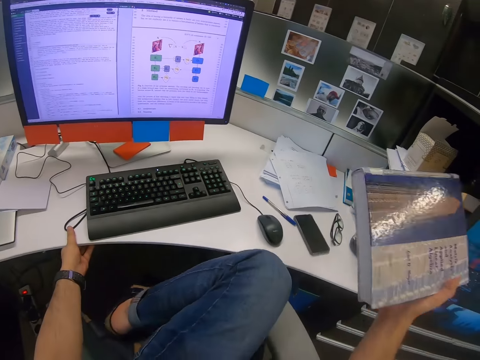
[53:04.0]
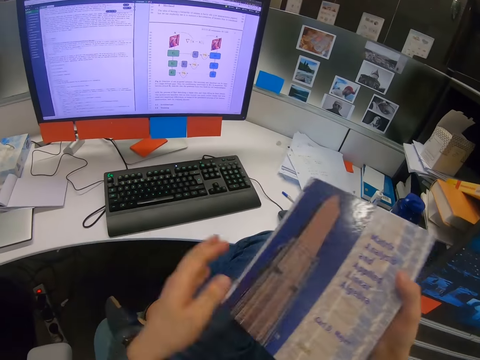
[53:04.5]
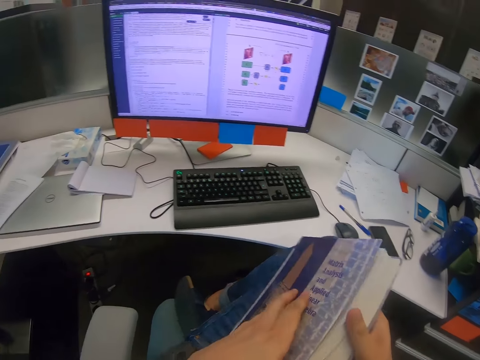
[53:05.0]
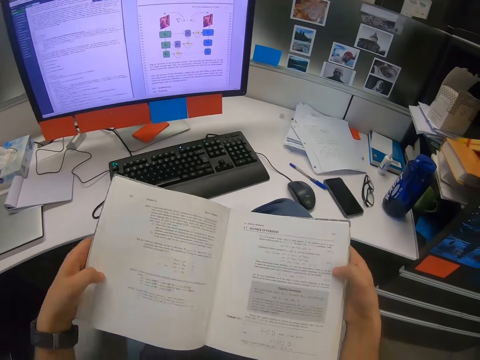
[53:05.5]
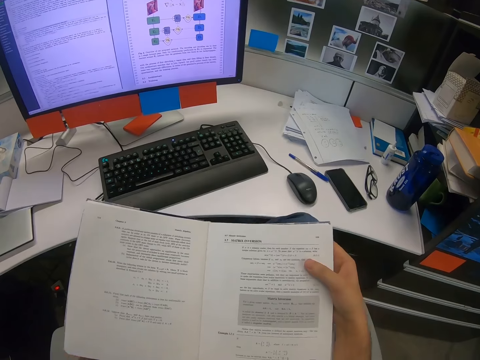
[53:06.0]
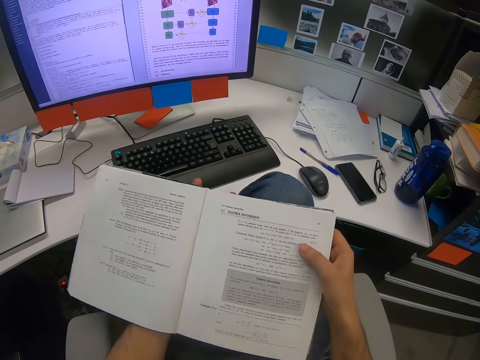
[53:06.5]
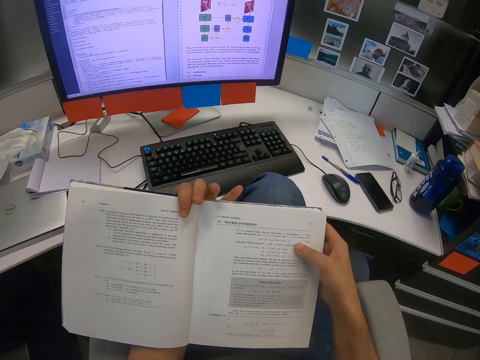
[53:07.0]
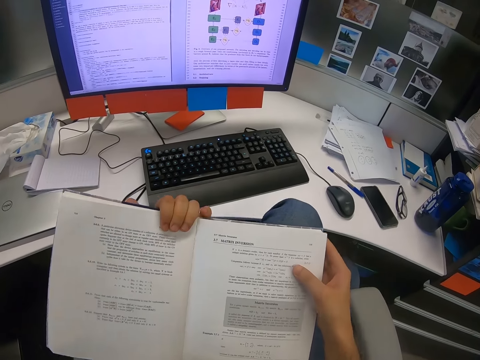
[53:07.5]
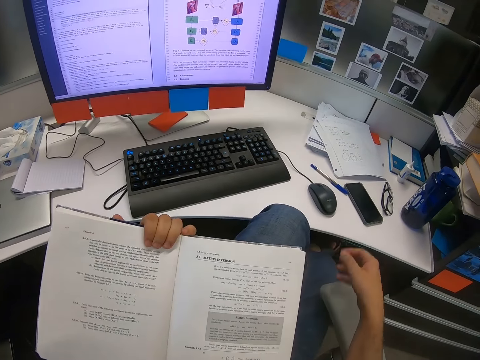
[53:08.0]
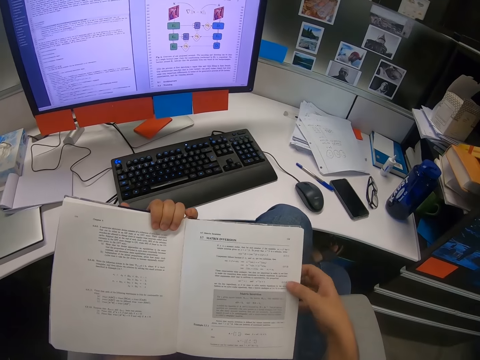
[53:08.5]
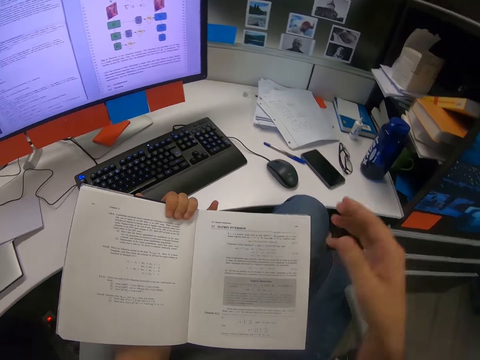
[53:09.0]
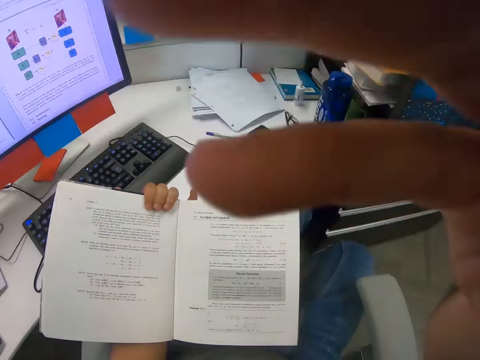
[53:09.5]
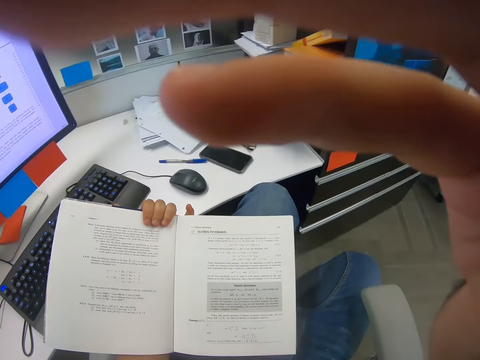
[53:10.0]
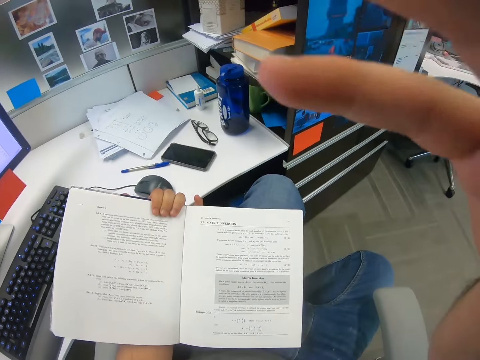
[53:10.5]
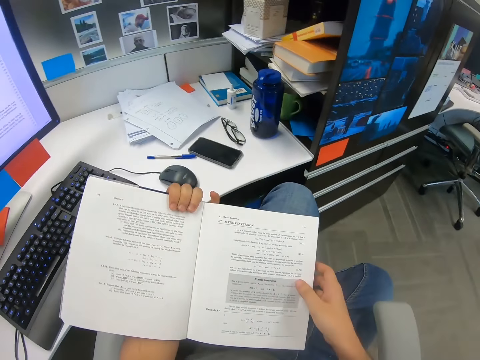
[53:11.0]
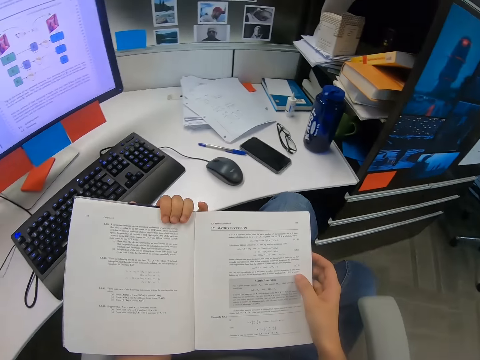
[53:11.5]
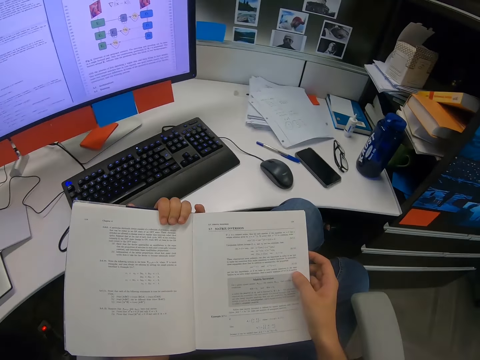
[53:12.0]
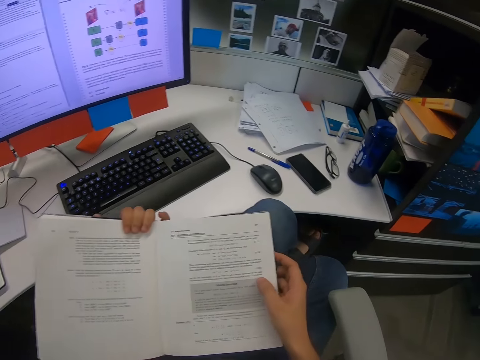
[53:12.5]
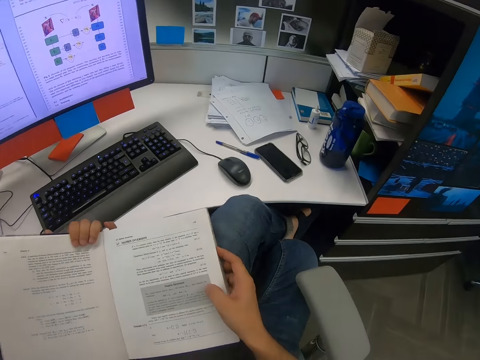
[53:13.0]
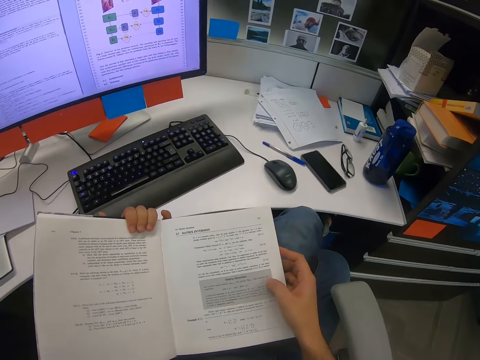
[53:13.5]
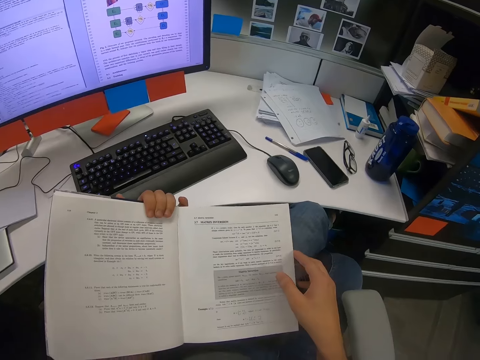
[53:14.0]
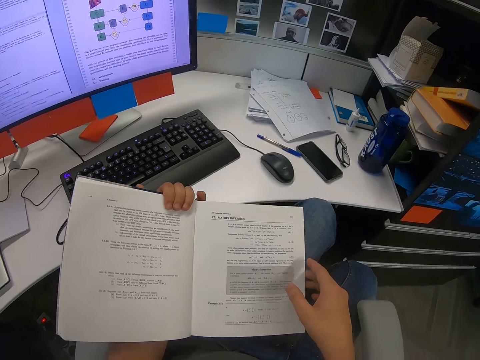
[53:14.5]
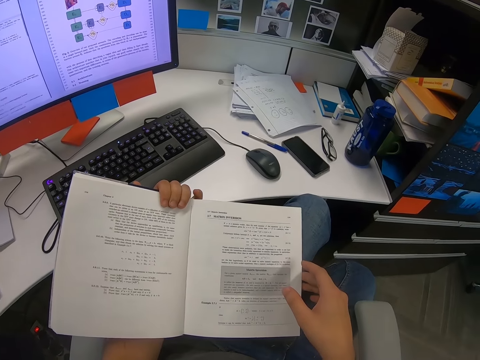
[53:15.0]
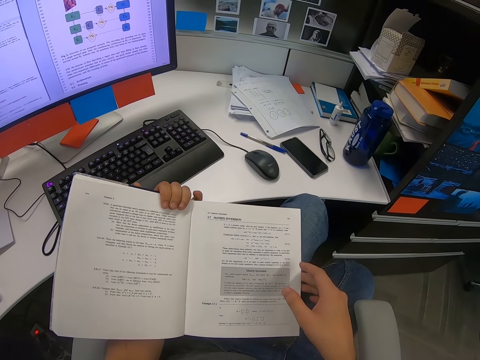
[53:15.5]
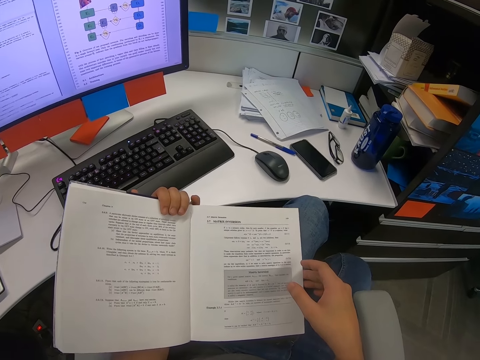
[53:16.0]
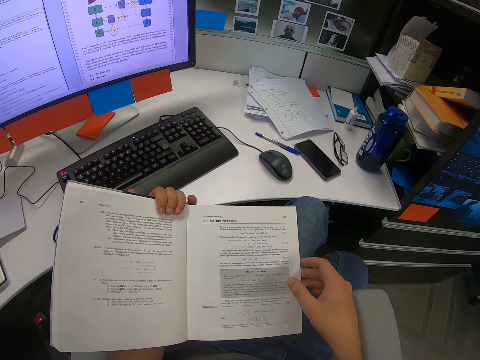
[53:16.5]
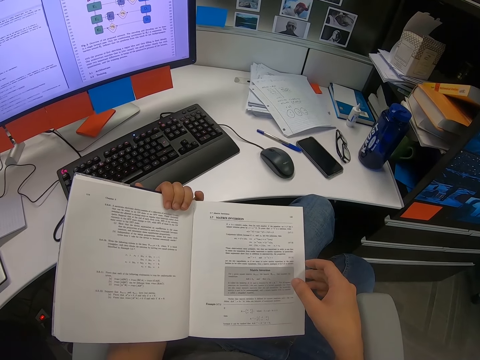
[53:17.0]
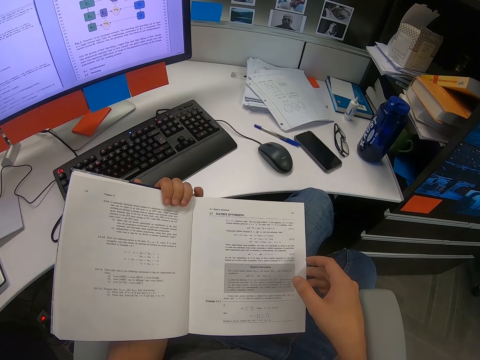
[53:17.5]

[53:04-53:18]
The camera wearer places his left leg on the chair on the floor. He opens the book in his right hand with his left hand. He reads the book. He adjusts the camera on his head with his right hand. He rubs the face. He holds the book in his left hand with his right hand.

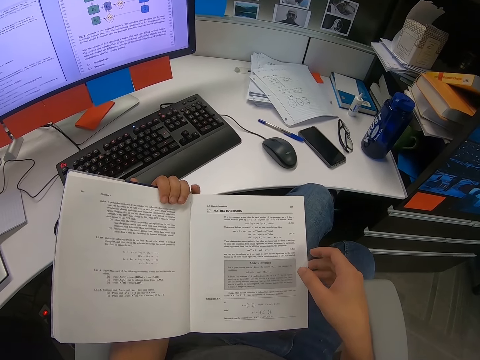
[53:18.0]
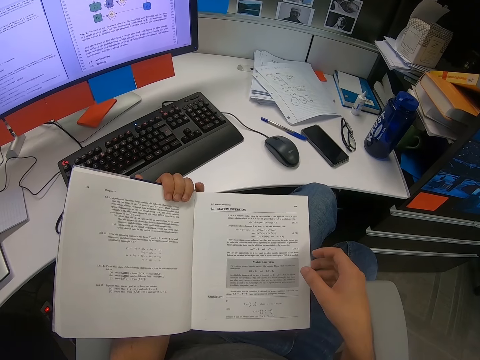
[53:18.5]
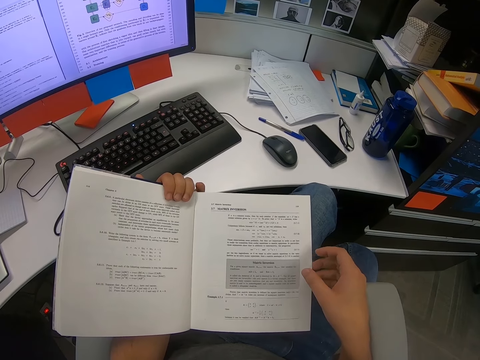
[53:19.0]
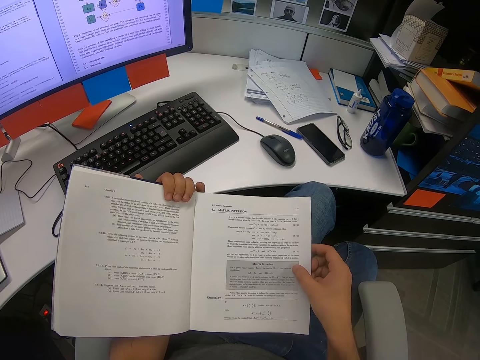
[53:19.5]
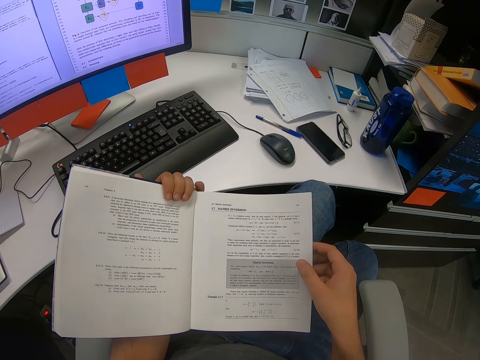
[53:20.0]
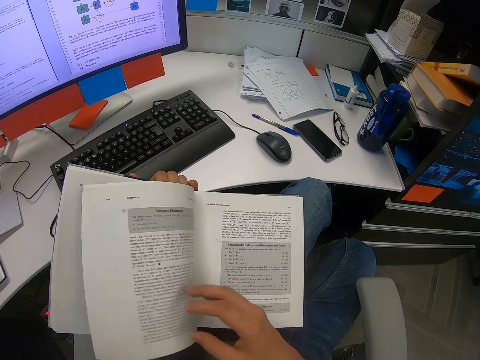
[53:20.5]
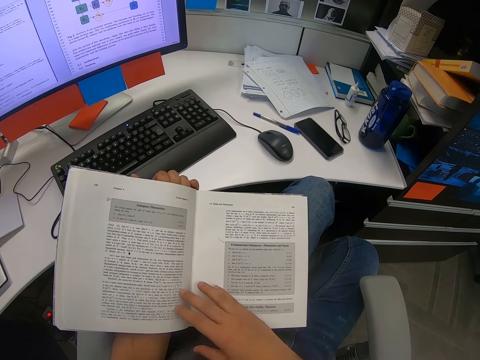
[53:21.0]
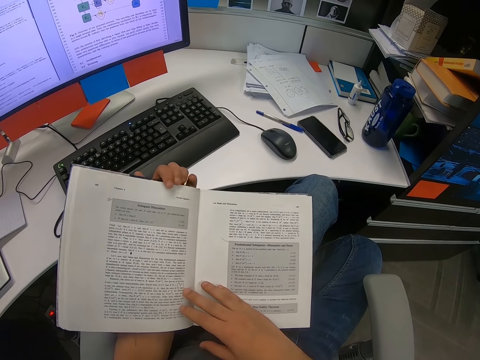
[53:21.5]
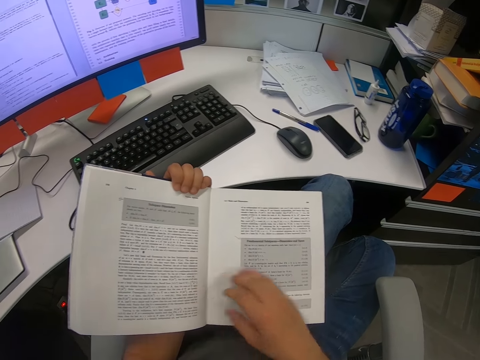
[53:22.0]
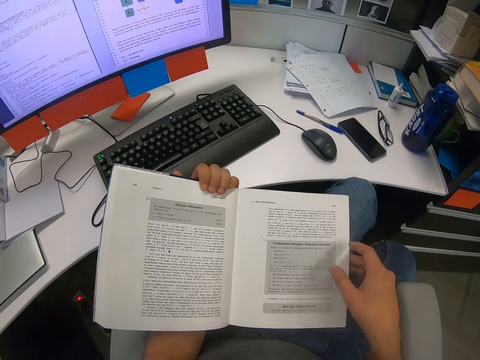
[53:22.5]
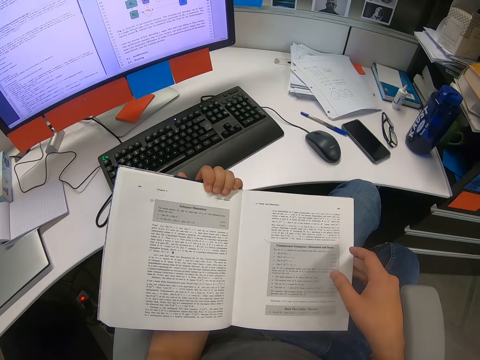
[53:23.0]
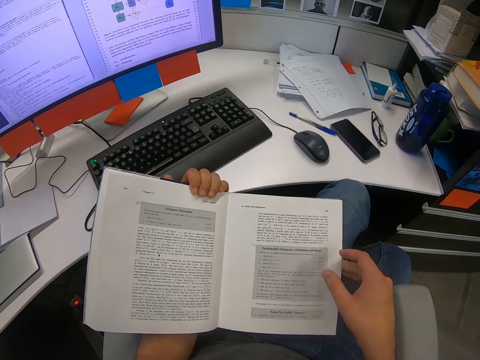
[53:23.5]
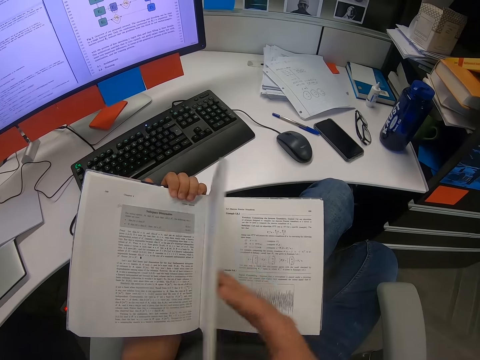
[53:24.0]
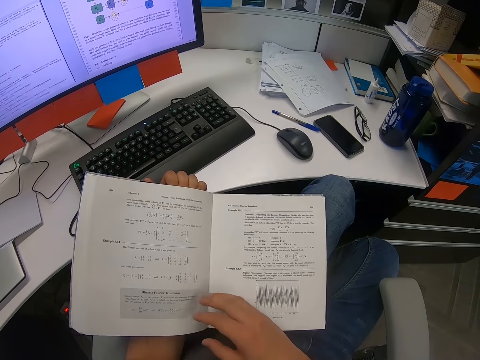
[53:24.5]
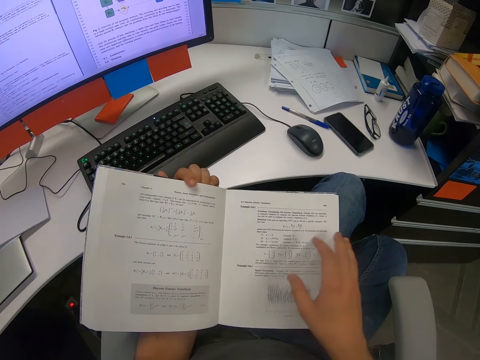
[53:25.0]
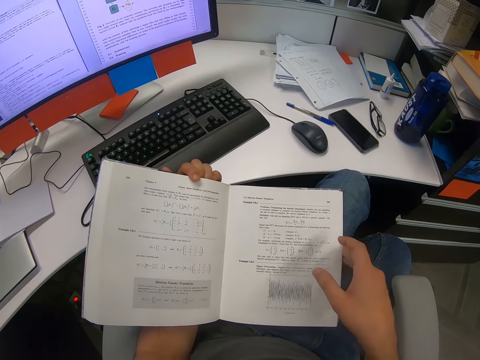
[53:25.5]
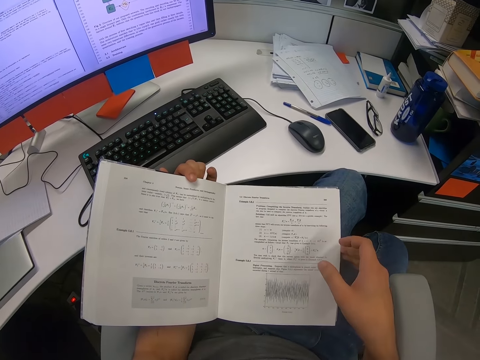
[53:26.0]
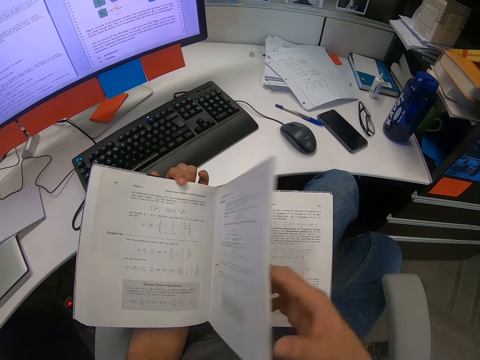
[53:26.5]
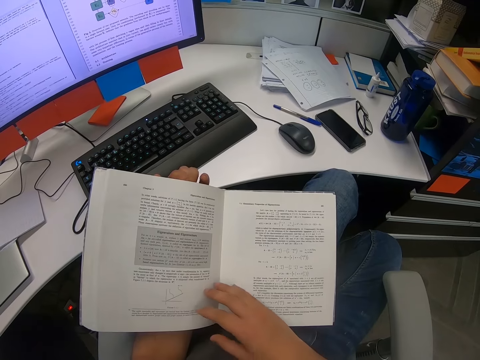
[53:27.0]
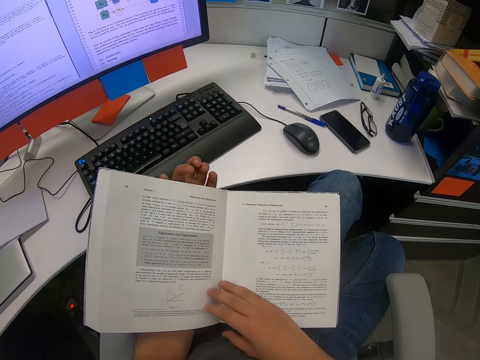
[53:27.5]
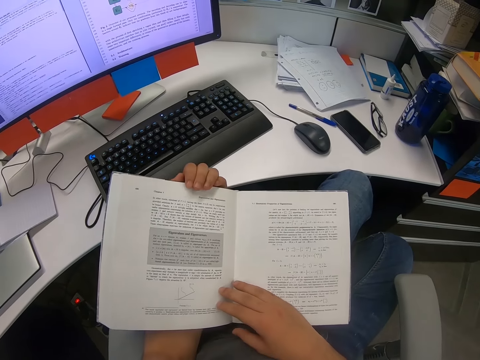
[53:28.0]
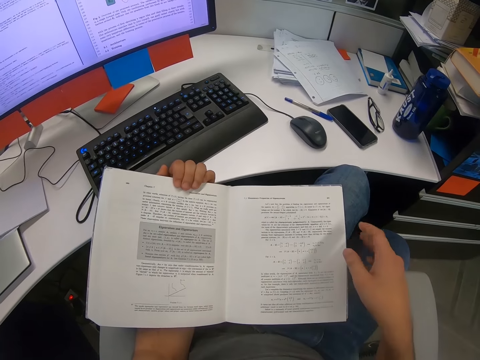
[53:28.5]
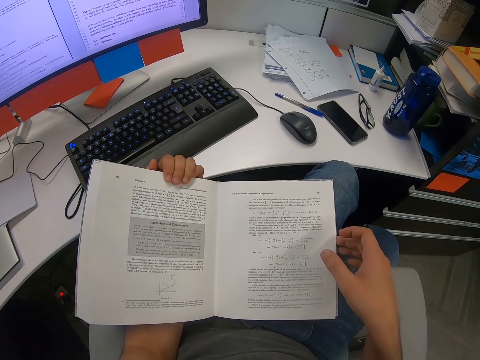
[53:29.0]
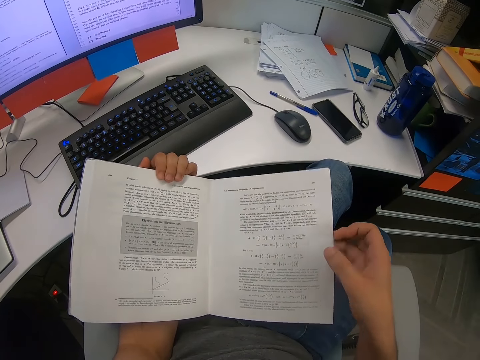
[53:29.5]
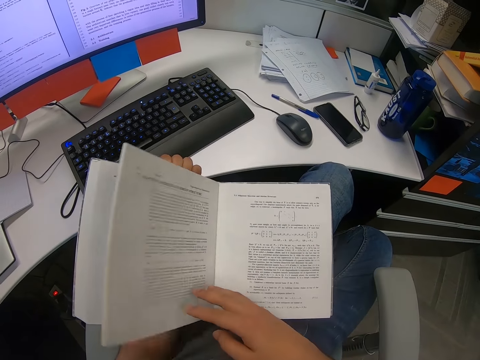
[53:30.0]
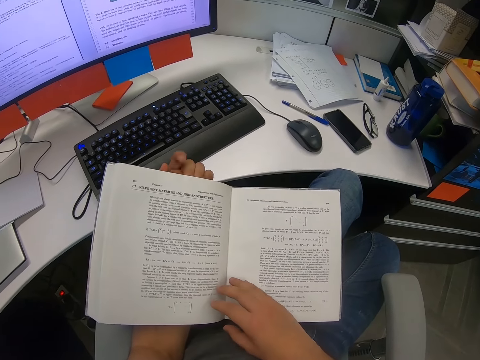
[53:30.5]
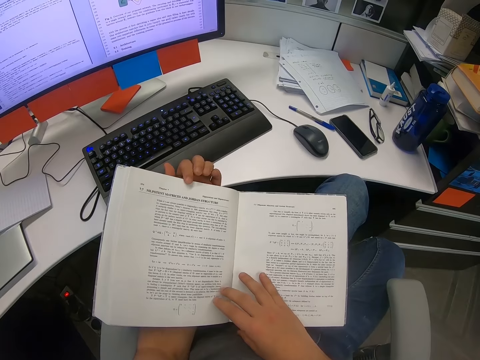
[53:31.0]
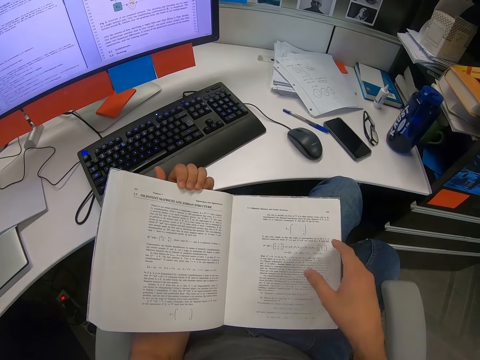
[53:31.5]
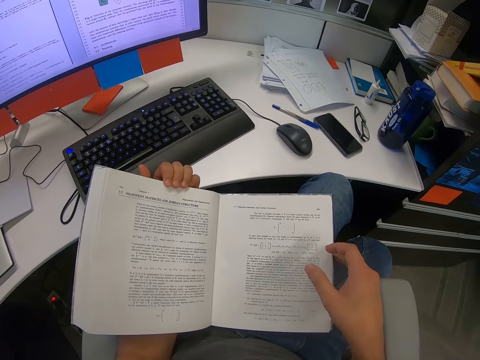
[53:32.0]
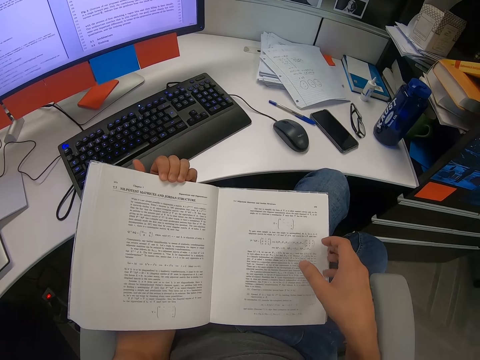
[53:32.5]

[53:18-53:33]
The camera wearer flips pages of the book in his left hand with his right hand. He peruses the book. He flips pages of the book and peruses the book repeatedly.
